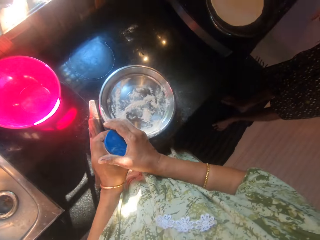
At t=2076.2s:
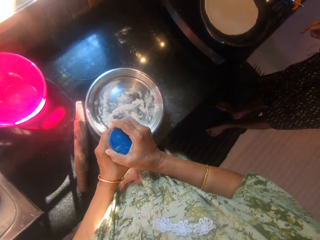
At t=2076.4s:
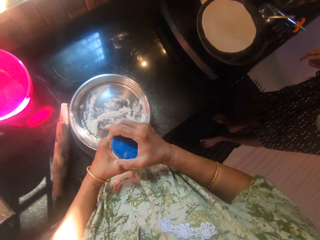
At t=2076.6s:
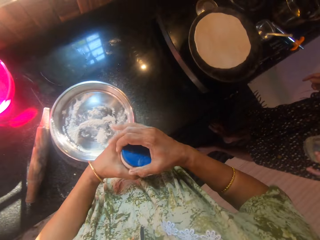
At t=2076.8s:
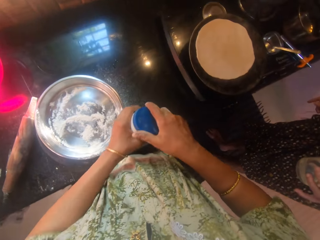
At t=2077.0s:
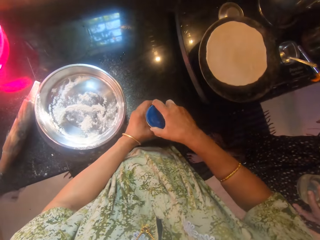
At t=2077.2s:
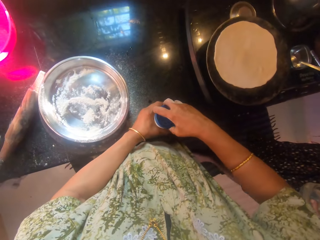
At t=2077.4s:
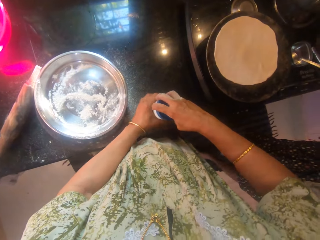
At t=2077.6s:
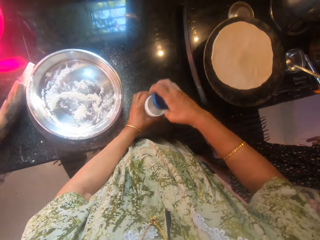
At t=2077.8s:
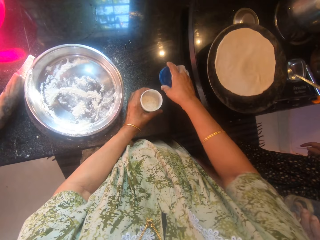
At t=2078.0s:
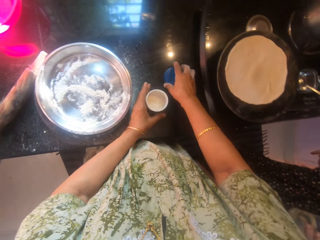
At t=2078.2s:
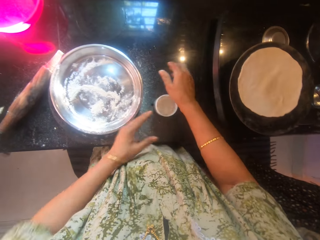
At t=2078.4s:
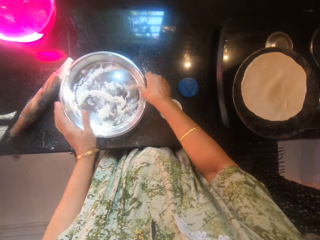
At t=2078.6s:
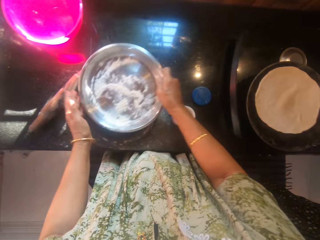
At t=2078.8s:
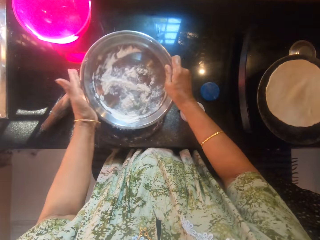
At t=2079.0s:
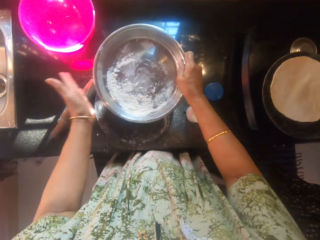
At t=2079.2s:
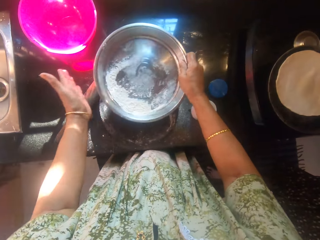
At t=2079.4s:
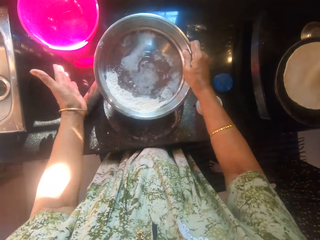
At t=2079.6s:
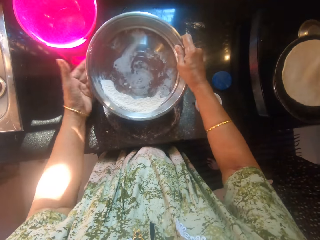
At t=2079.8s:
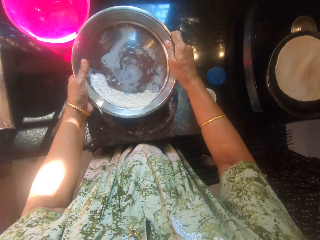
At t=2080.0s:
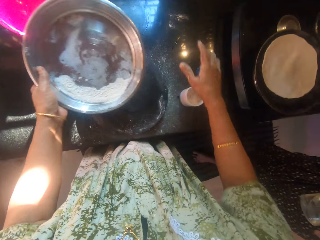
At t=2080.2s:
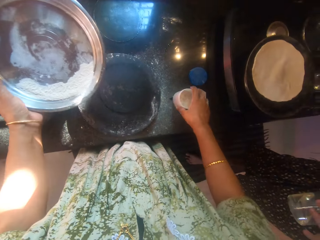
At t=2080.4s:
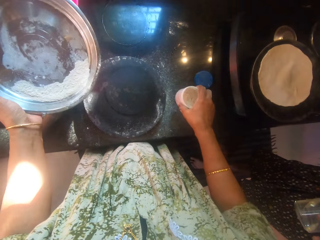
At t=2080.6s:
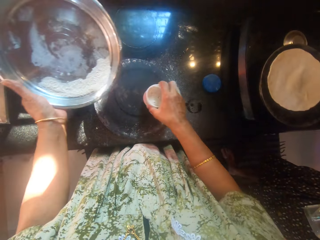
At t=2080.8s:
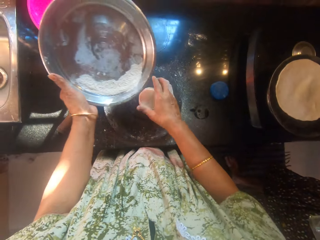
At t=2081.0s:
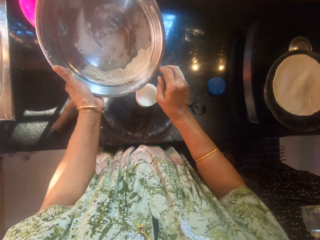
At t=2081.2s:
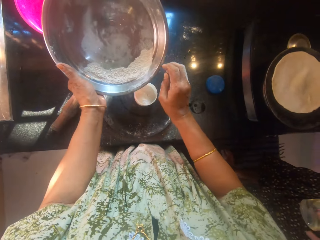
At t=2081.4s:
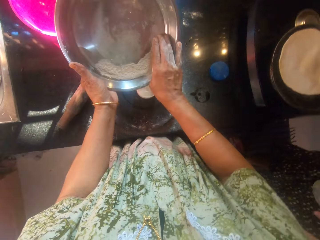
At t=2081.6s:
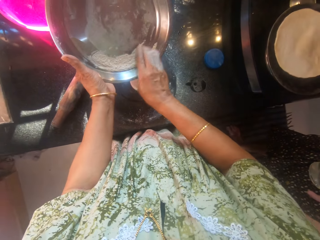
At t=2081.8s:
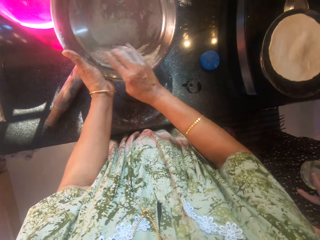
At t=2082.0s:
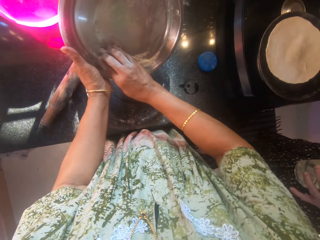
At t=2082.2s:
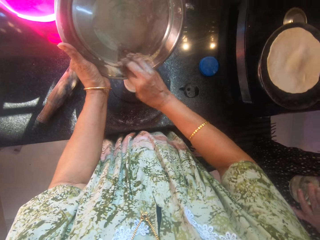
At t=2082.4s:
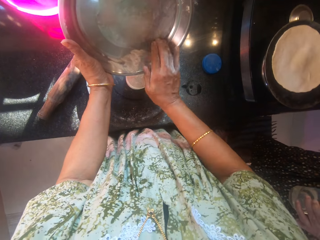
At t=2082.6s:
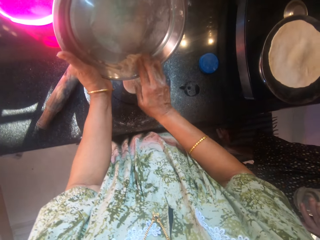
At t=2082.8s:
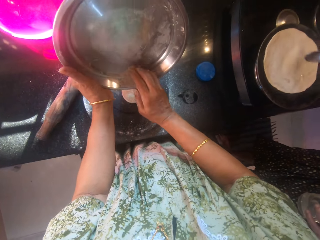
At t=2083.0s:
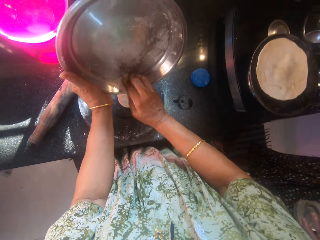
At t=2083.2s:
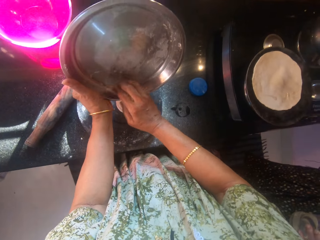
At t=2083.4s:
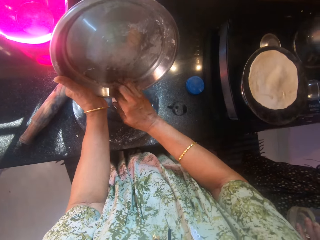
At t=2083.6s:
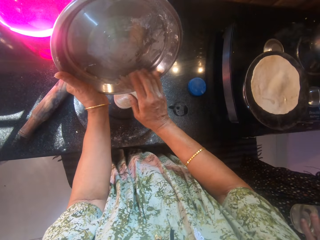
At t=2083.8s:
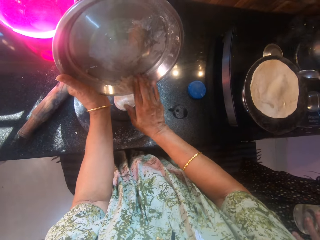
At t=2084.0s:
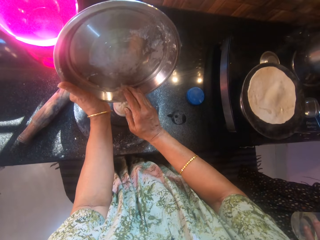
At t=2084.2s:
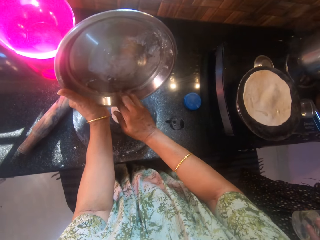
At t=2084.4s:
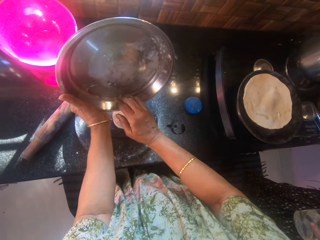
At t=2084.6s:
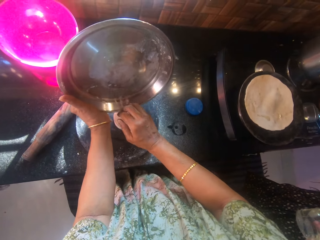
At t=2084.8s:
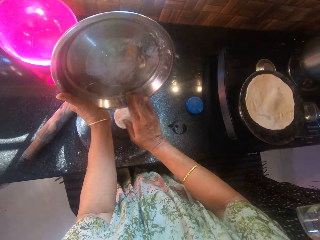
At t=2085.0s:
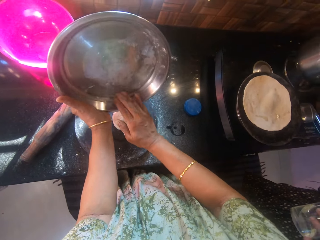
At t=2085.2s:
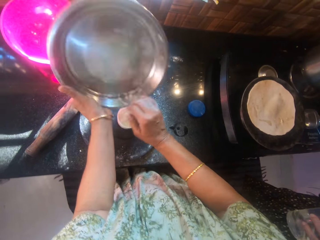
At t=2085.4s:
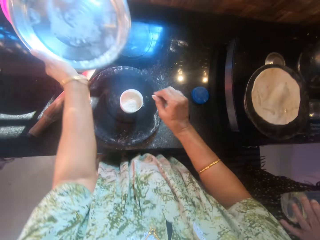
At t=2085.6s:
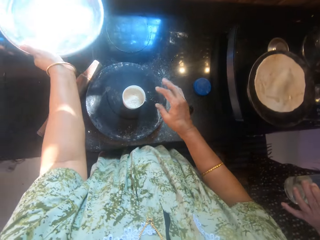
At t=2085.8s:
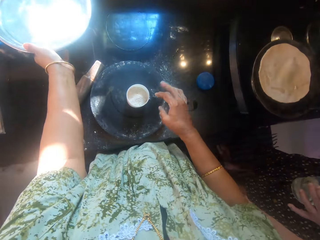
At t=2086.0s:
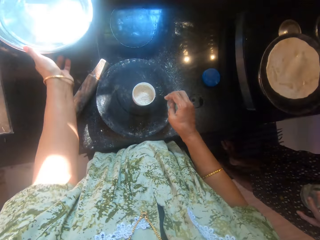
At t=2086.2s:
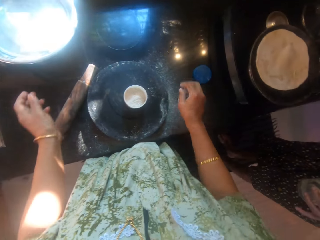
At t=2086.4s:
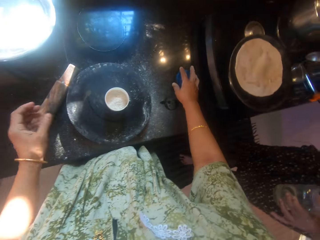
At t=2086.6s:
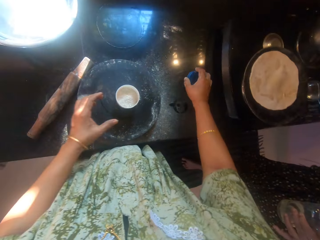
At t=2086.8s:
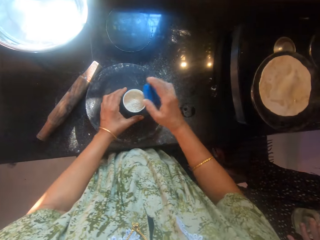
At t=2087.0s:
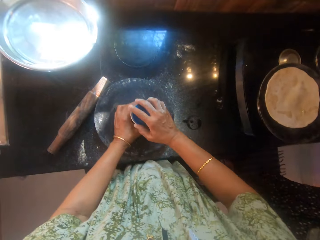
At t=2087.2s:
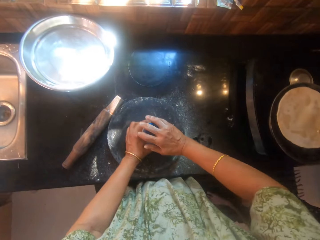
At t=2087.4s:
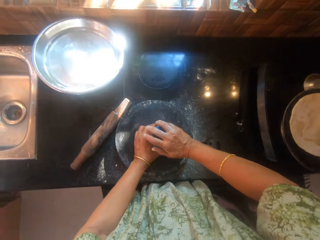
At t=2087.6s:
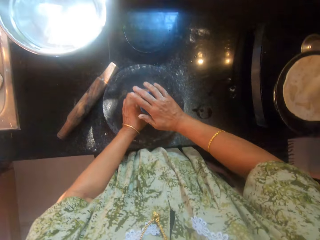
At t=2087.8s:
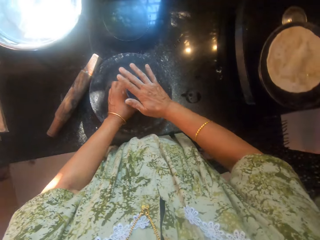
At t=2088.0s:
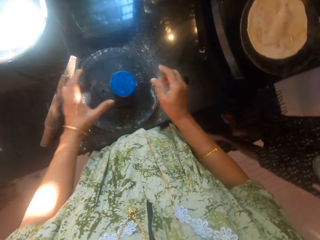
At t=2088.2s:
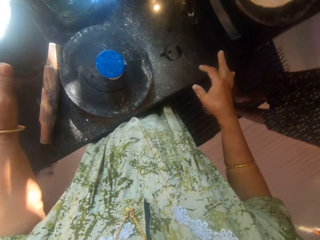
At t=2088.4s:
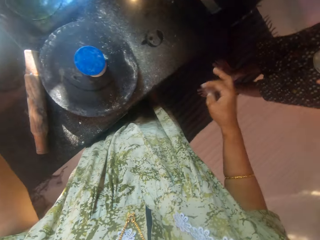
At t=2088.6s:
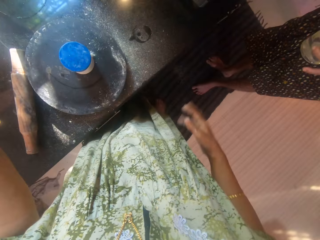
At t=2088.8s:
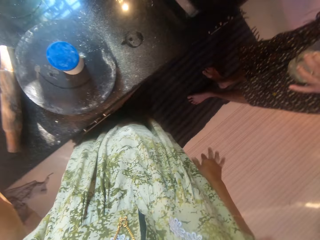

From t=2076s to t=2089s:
The camera wearer opens the container with her right hand. She picks the container from the table. She drops the container on the counter. She drops the cover of the container on the counter. She picks the stainless bowl from the rolling board with both hands. She shakes the stainless bowl. She picks the container from the counter with her right hand. She drops the container on the rolling board. She pours the flour in the stainless bowl into the container. She drops the stainless bowl on another bowl. She picks the cover of the container from the counter with her right hand. She closes the container.

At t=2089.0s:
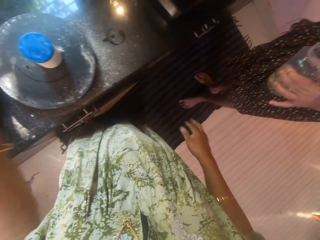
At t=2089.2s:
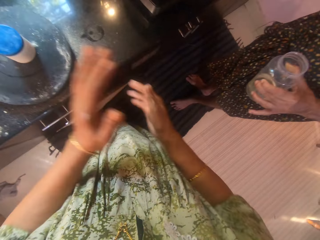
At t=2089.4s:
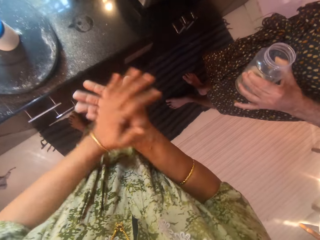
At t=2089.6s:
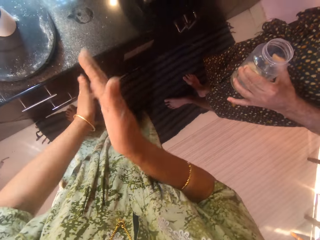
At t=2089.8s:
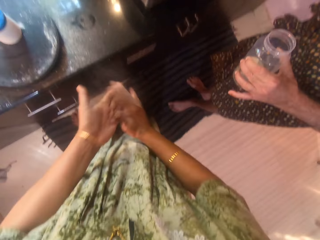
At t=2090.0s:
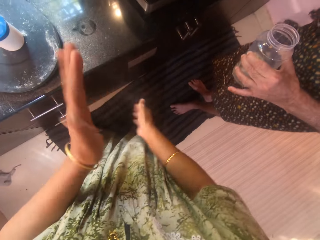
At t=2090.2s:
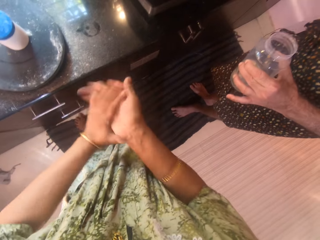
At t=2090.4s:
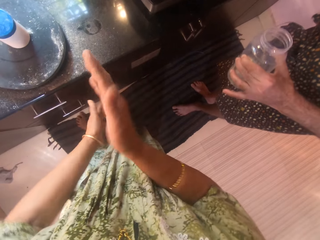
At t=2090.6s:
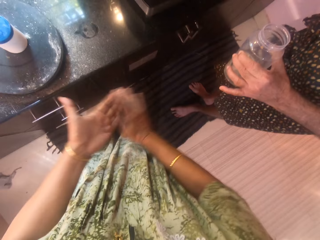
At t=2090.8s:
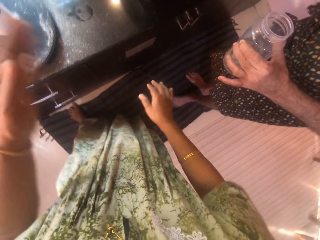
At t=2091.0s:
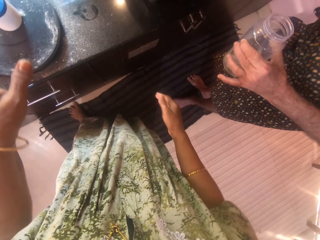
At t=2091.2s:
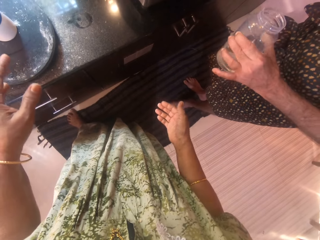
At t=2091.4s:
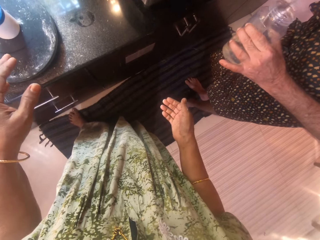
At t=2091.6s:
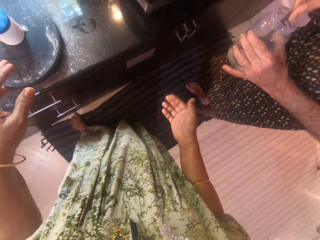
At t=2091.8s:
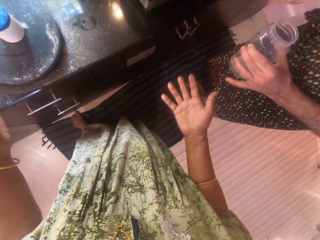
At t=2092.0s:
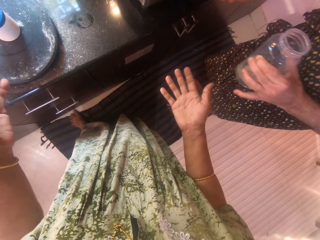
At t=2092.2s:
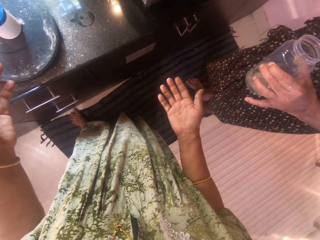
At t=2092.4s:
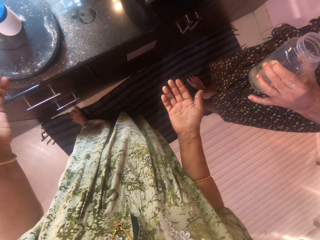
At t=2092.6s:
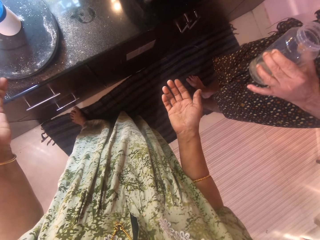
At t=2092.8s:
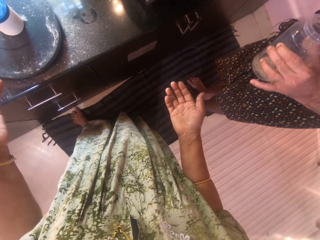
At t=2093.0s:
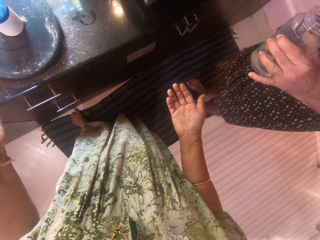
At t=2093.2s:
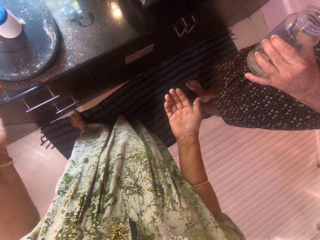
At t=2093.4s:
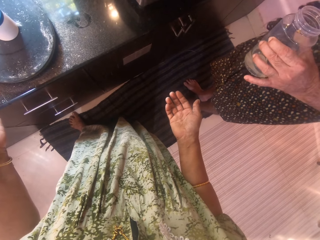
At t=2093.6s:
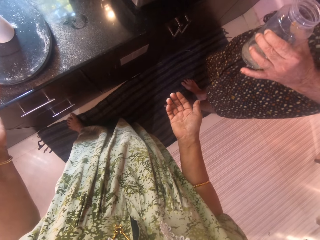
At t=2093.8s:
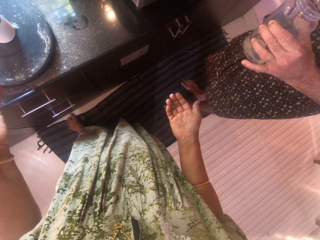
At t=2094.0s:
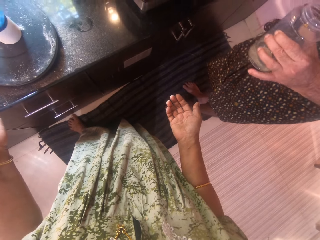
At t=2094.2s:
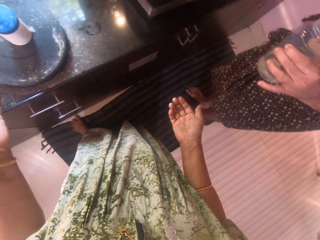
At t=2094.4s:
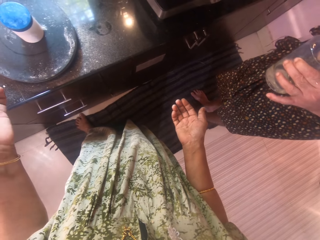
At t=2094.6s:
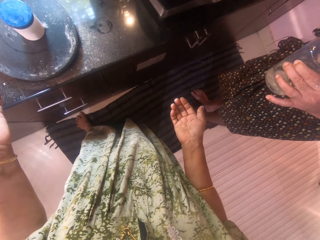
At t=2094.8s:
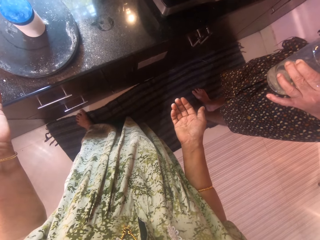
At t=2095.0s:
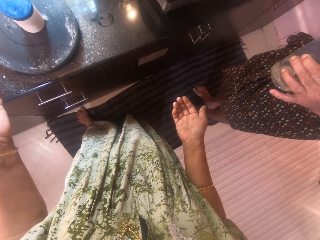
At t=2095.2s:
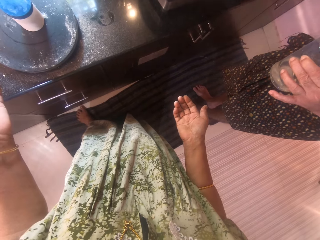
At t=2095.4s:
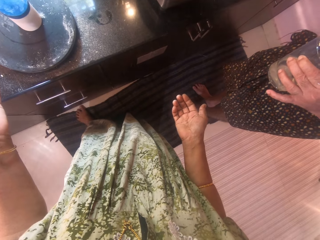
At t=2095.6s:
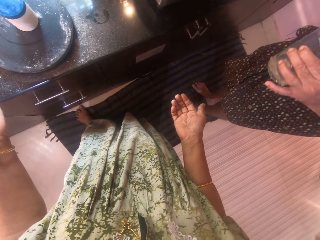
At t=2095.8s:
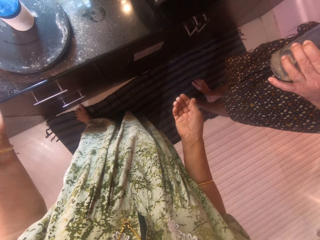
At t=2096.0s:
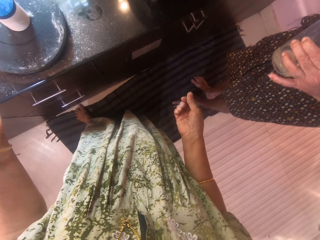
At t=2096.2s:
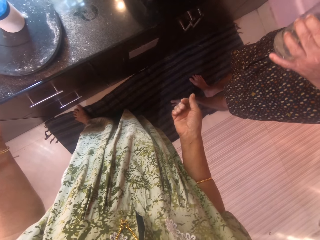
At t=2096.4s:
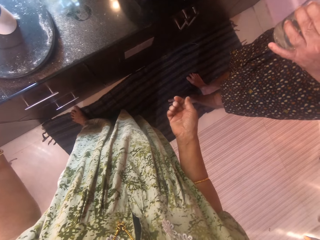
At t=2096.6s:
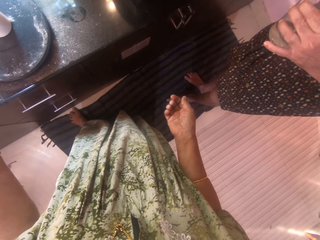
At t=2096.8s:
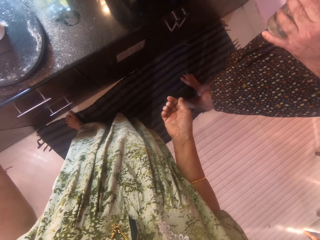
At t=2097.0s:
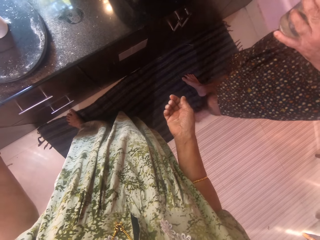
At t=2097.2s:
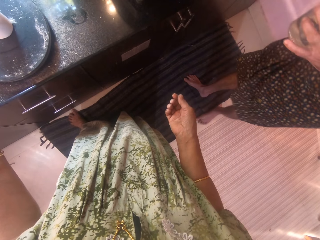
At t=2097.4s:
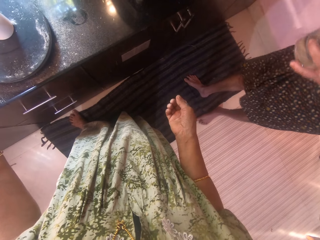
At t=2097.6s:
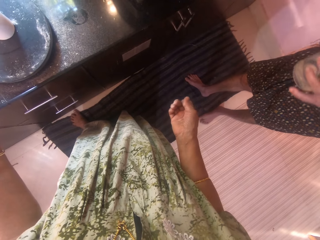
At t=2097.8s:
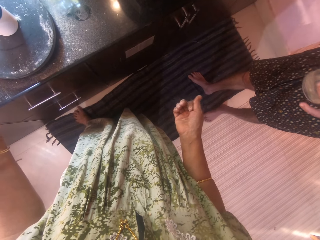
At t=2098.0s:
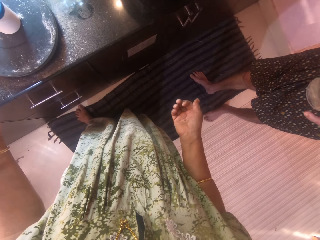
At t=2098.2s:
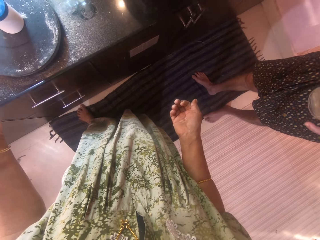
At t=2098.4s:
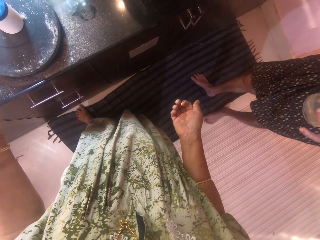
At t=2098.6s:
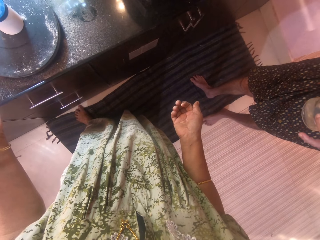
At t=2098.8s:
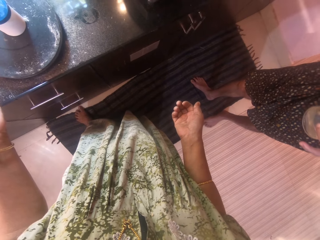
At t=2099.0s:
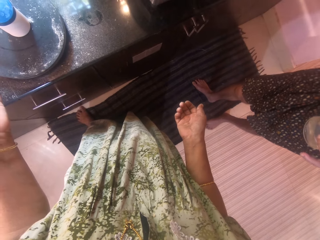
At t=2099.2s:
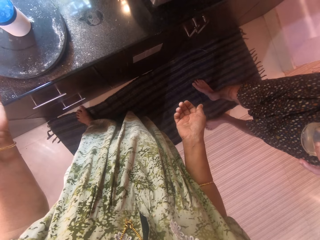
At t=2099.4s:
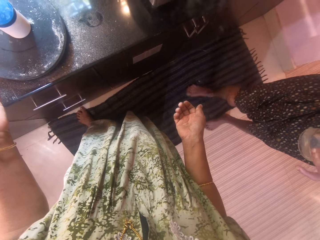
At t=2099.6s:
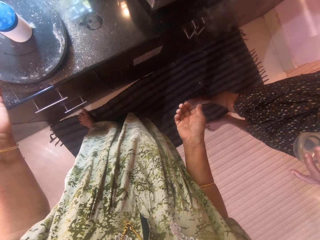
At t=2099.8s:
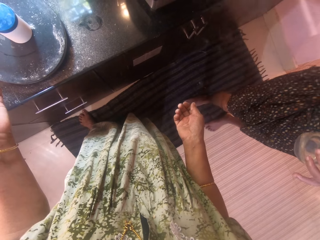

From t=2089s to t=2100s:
The camera wearer dusts her right hand on her cloth. She dusts her hands. A man holds a plastic tin. He drops a spoon in the plastic tin.
